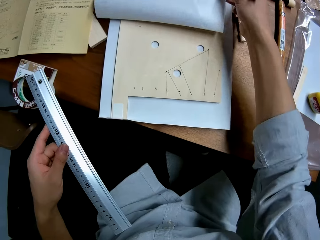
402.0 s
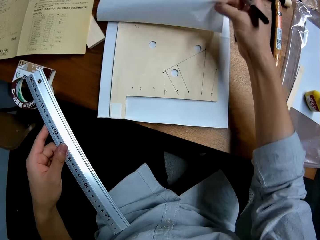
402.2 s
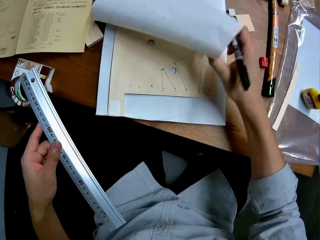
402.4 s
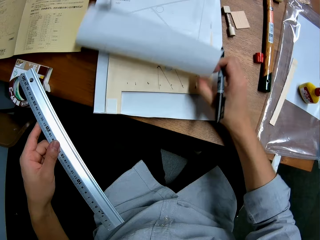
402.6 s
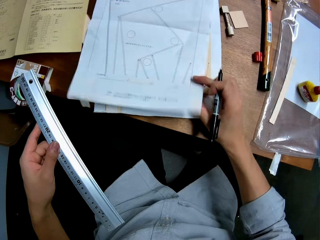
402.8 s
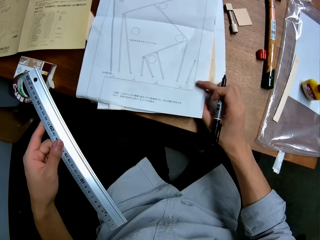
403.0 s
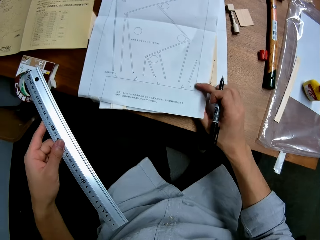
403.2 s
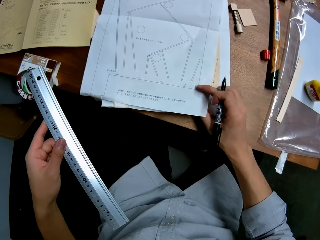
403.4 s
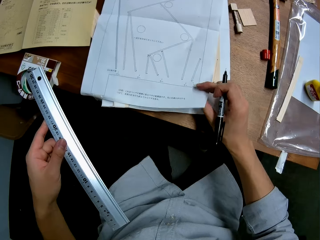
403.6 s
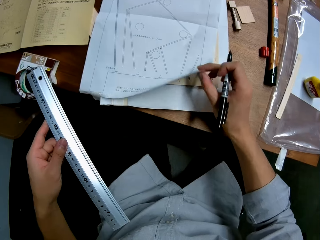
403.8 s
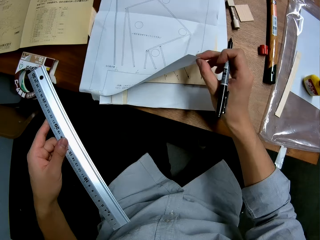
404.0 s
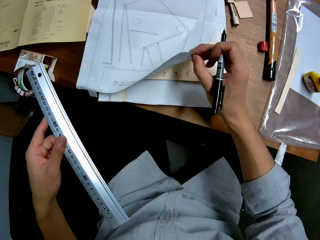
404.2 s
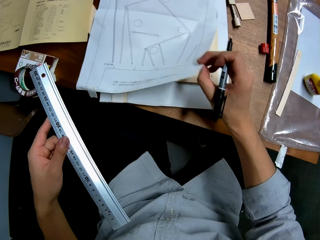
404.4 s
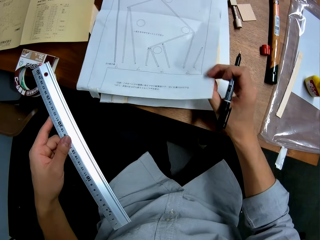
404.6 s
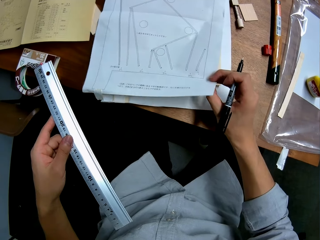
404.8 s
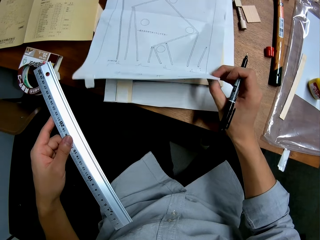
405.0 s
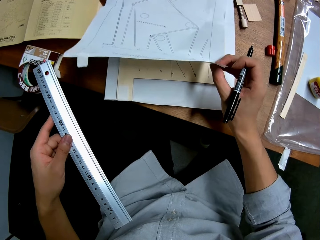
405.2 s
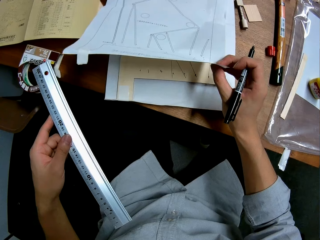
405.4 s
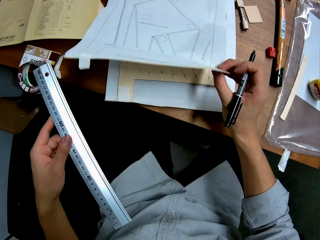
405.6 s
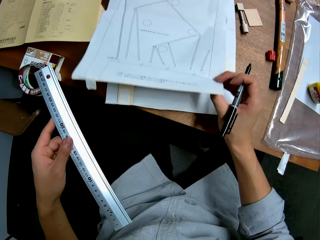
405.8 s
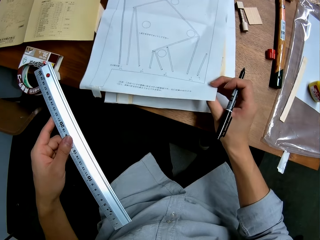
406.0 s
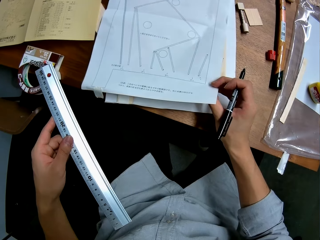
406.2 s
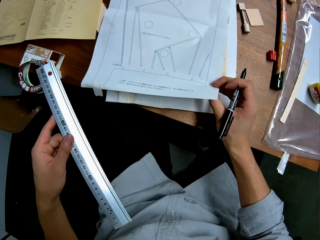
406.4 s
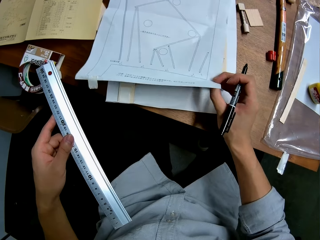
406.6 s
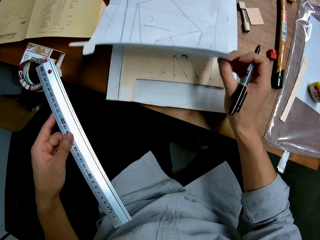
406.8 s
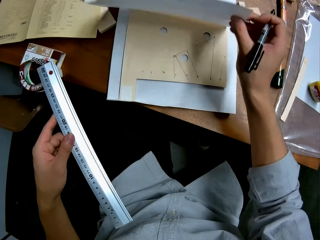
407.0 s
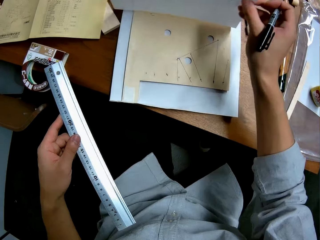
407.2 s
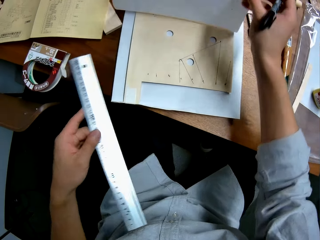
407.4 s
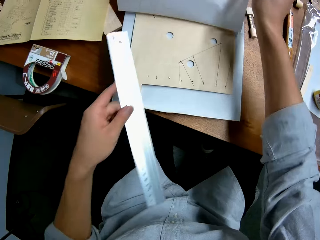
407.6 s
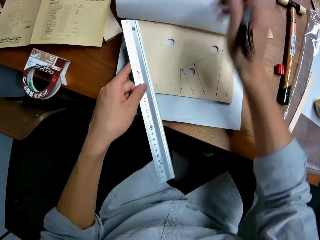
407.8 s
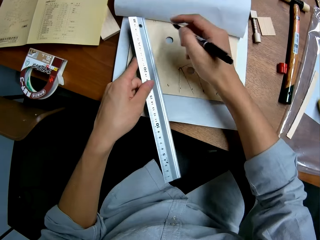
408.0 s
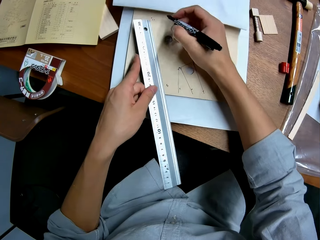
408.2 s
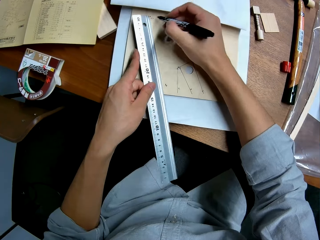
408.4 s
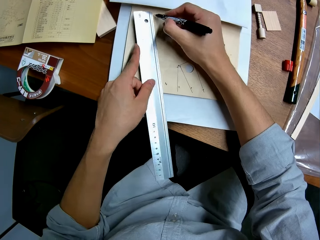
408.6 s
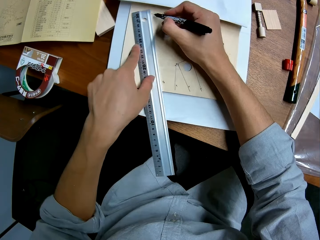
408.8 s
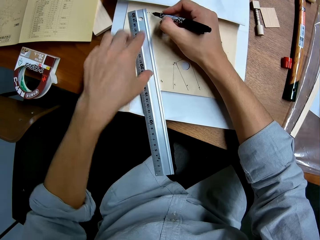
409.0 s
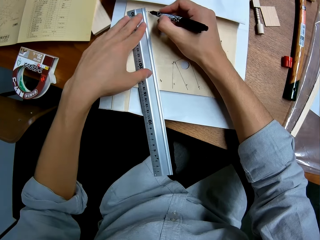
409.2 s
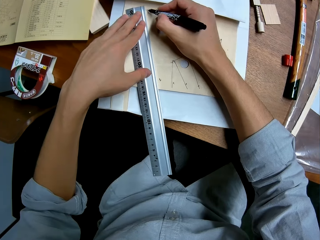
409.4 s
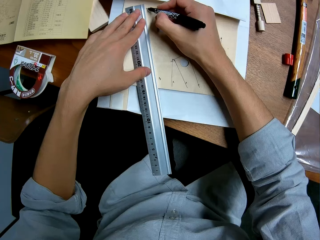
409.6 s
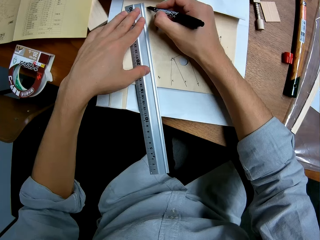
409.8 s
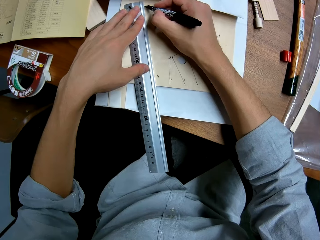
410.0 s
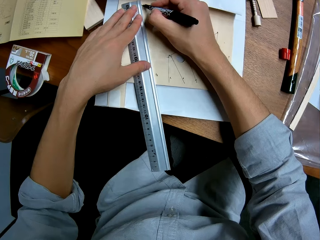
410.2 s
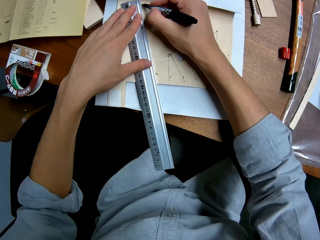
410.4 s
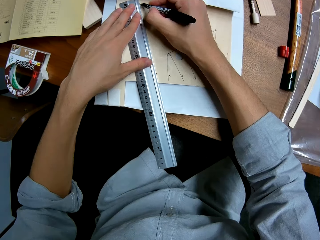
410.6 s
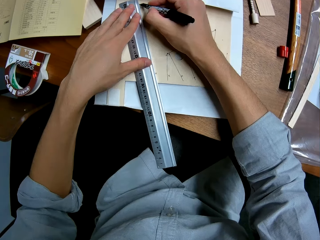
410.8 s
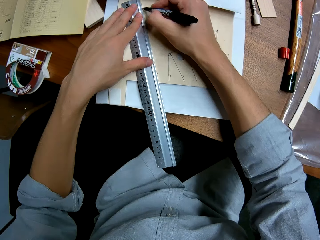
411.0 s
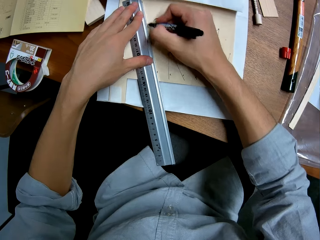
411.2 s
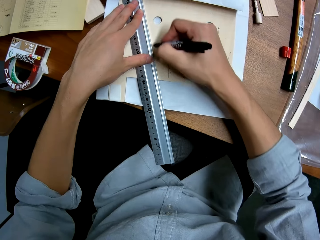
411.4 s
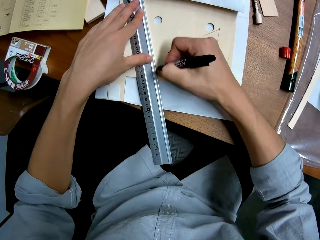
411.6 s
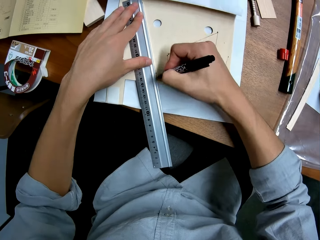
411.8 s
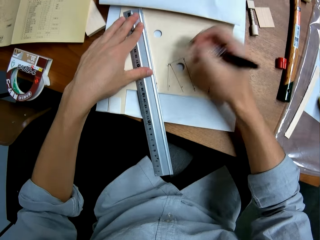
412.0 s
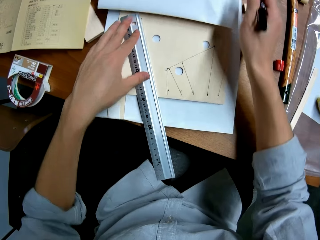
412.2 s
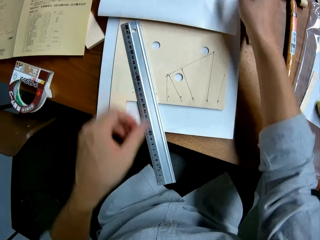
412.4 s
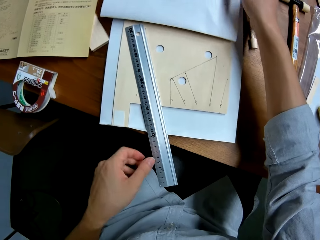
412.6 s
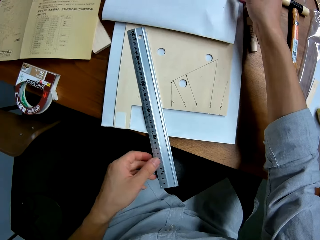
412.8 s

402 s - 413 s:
The camera wearer drops the paper down on the wooden mechanical model with his right hand. He opens the paper and looks at the paper. He raises the paper on the wooden mechanical model with his right hand. He places the ruler in his left hand on the wooden mechanical model. He rules on the wooden mechanical model with the ruler and the marker in his right hand.

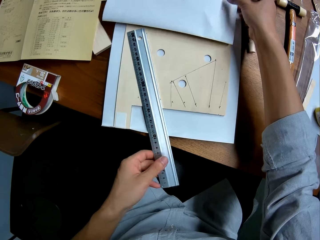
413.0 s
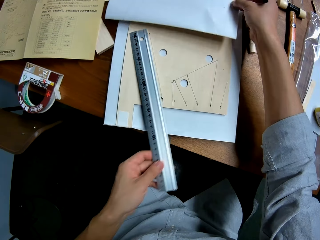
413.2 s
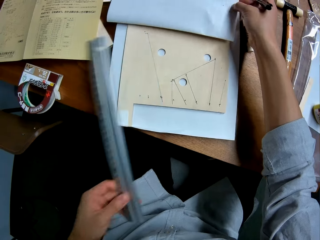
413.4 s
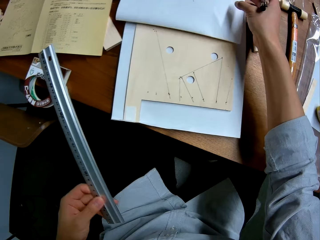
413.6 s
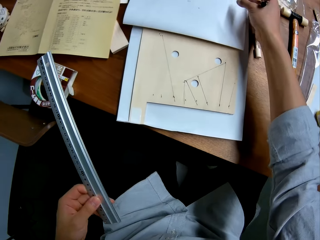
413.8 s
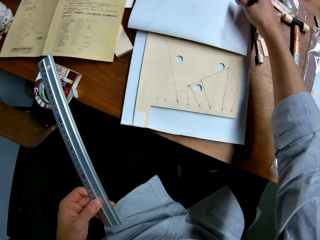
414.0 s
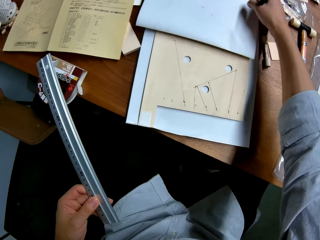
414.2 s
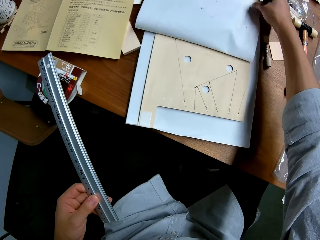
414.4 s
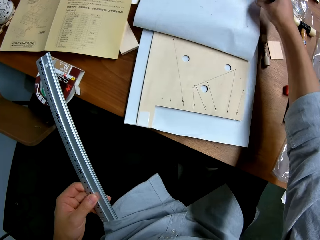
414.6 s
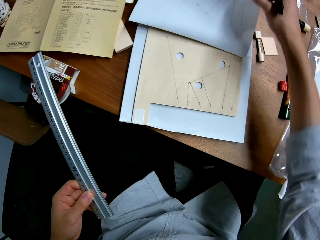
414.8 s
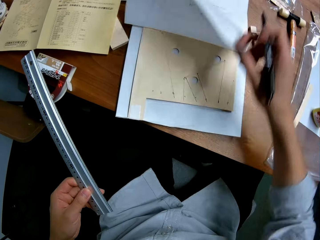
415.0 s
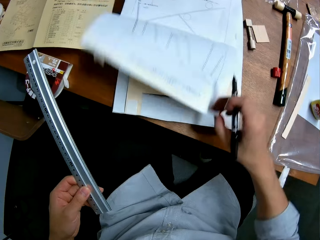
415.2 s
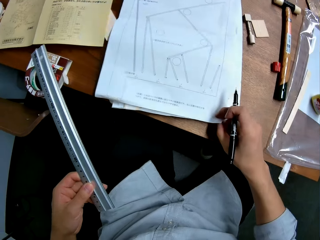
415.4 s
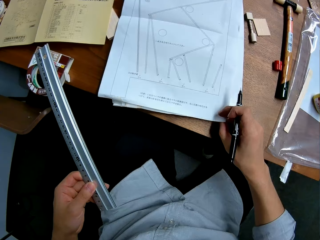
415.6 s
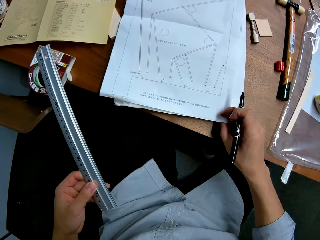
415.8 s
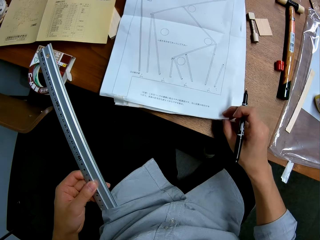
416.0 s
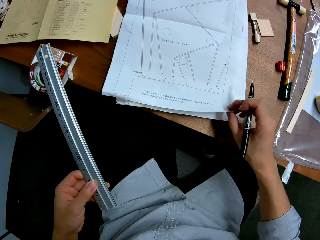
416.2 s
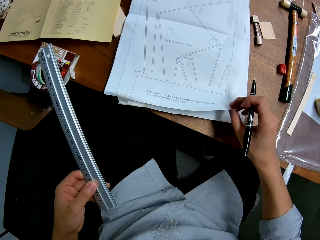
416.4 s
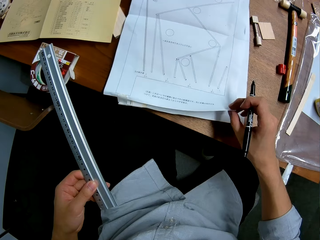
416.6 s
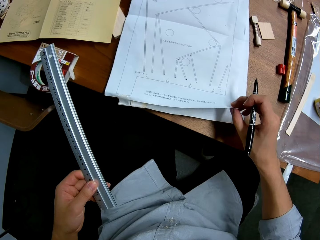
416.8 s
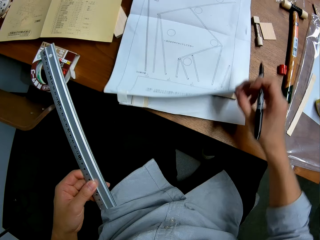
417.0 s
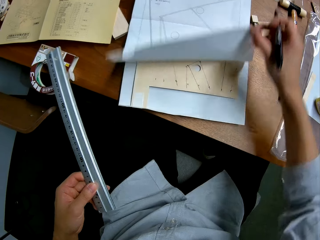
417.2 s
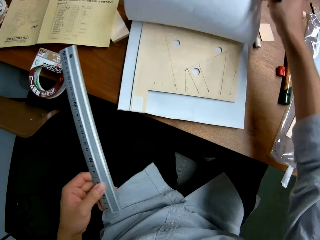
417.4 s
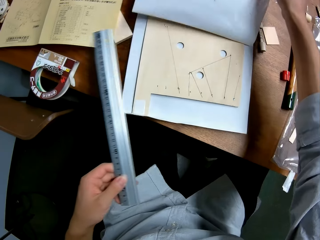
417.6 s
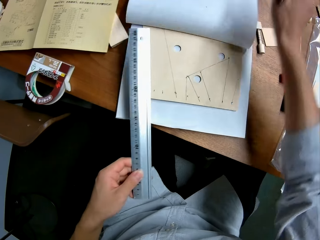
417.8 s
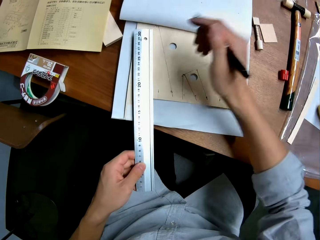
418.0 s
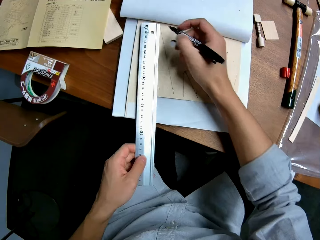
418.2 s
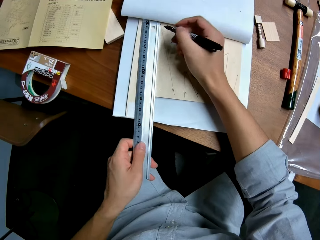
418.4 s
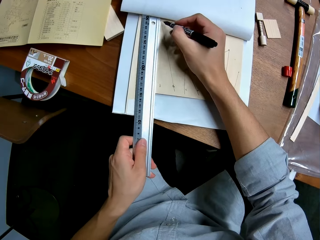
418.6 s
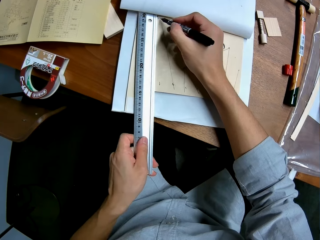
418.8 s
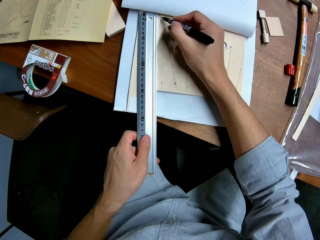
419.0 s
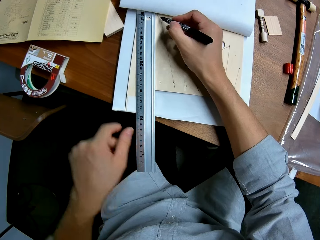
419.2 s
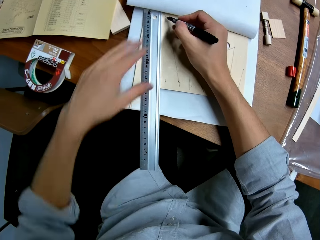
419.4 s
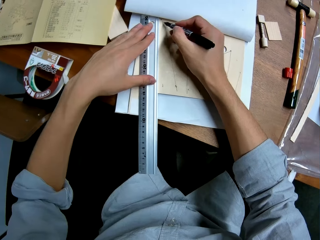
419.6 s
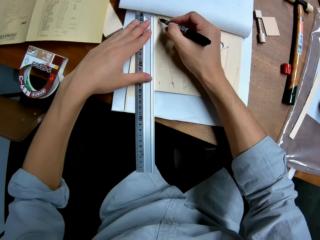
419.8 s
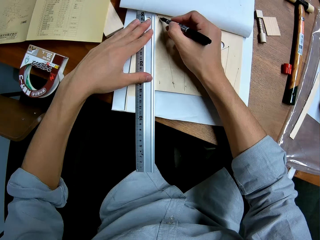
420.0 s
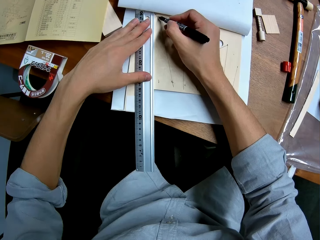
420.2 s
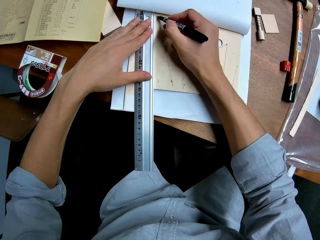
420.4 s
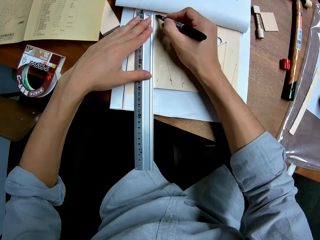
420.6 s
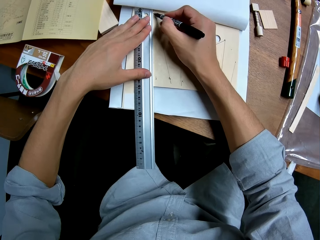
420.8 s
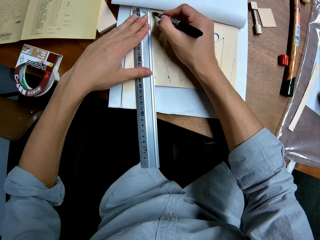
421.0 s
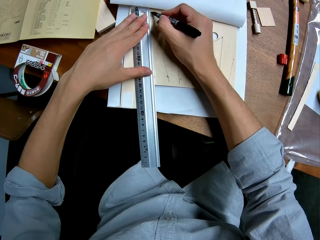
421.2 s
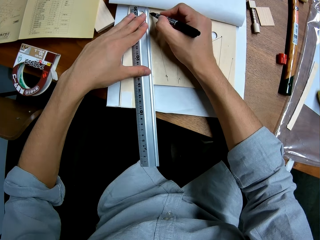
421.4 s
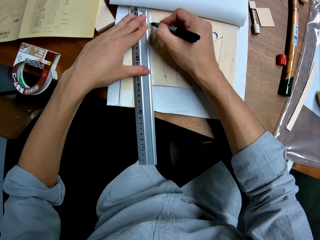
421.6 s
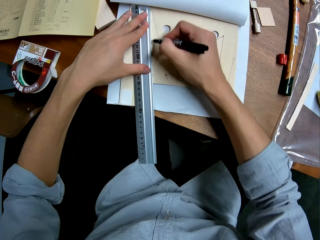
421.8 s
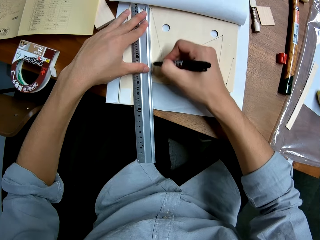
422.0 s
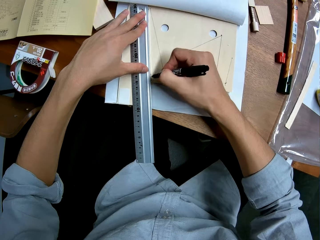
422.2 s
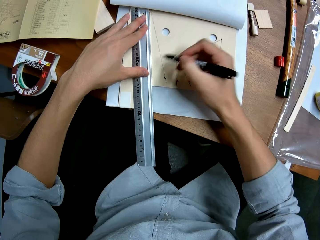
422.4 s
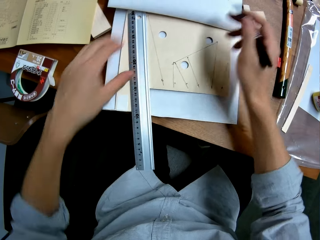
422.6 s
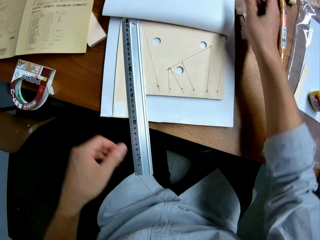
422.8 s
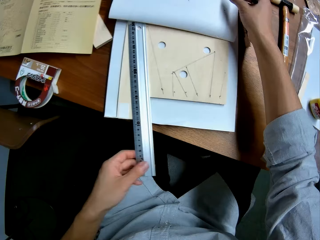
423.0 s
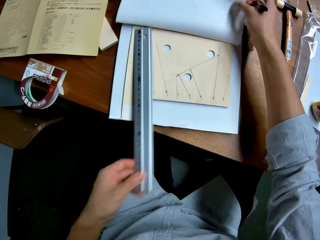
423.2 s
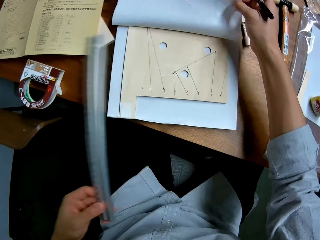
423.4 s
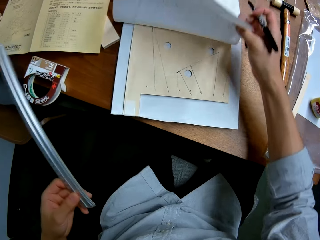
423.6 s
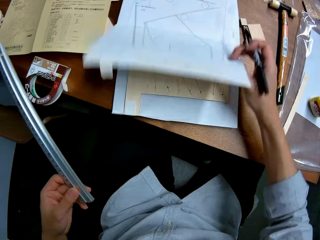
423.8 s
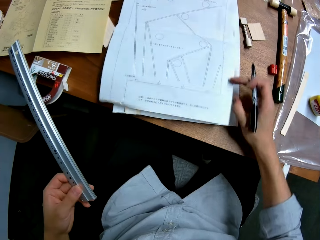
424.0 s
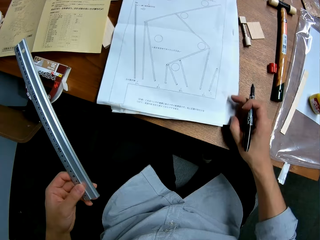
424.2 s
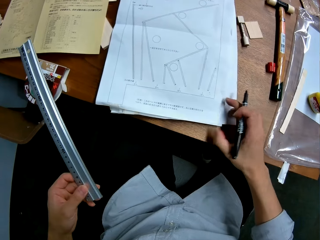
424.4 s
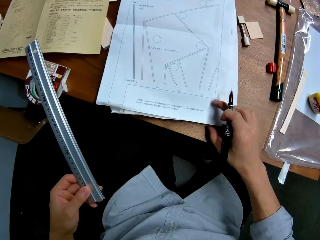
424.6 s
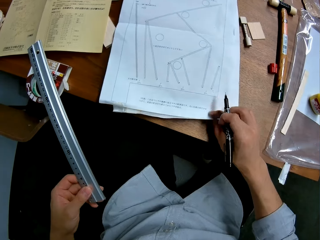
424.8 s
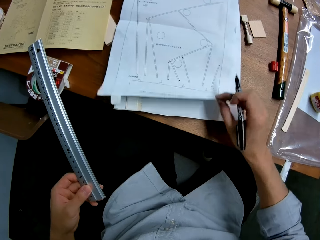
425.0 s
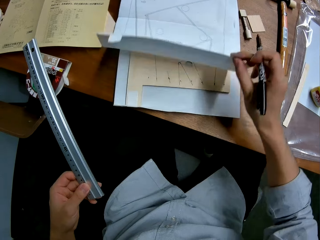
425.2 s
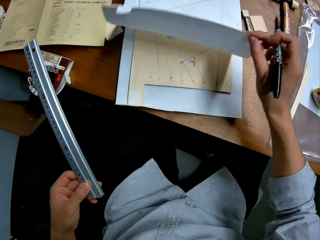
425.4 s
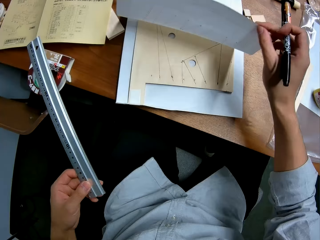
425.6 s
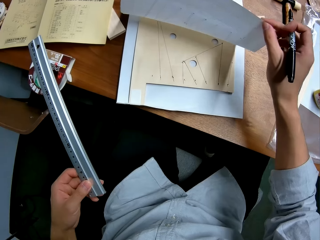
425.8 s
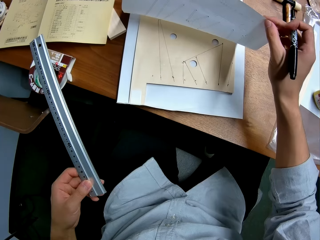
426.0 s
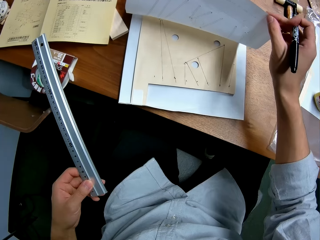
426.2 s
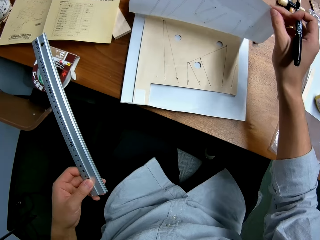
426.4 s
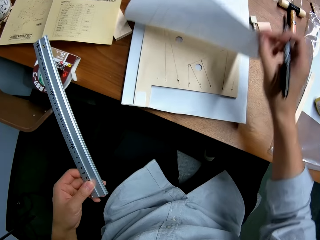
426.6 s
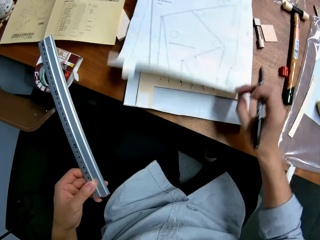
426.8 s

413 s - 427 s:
The camera wearer picks up the ruler from the wooden mechanical model with his left hand. He drops the paper down on the wooden mechanical model with his right hand. He opens the paper and looks at the paper. He raises the paper on the wooden mechanical model with his right hand. He folds the paper. He places the ruler in his left hand on the wooden mechanical model. He rules on the wooden mechanical model with the ruler and the marker in his right hand. He picks up the ruler from the wooden mechanical model with his left hand. He drops the paper down on the wooden mechanical model with his right hand. He opens the paper and looks at the paper. He raises the paper on the wooden mechanical model with his right hand.
